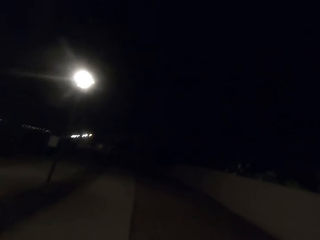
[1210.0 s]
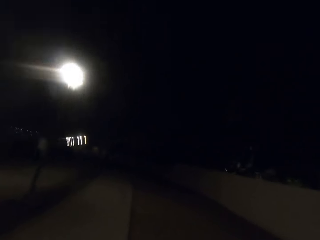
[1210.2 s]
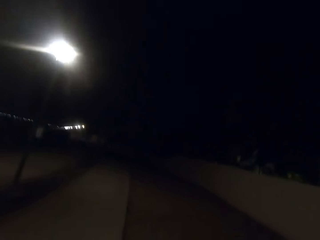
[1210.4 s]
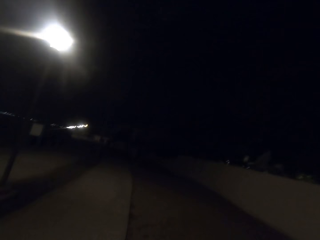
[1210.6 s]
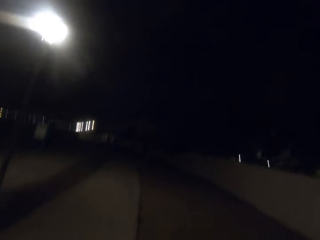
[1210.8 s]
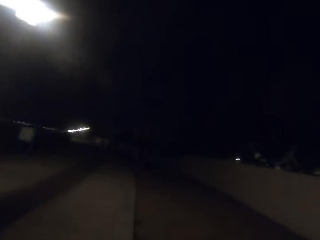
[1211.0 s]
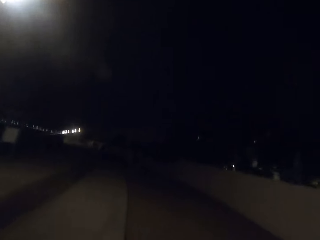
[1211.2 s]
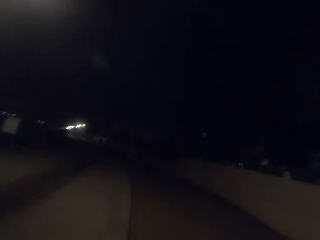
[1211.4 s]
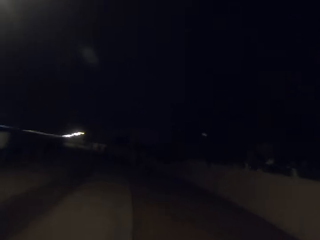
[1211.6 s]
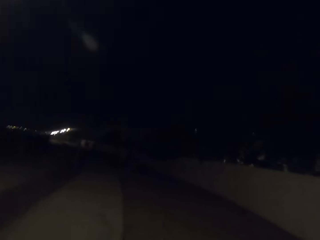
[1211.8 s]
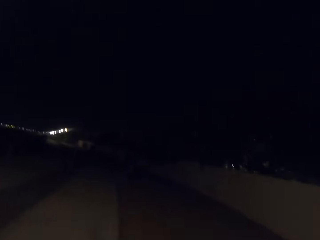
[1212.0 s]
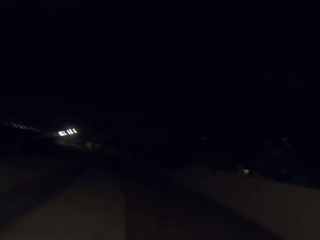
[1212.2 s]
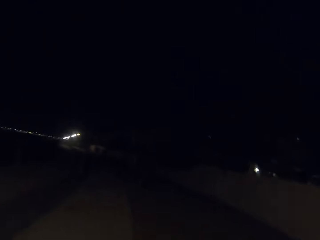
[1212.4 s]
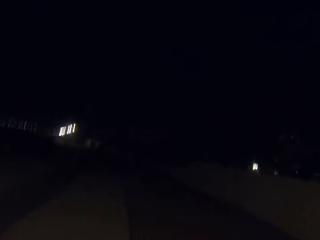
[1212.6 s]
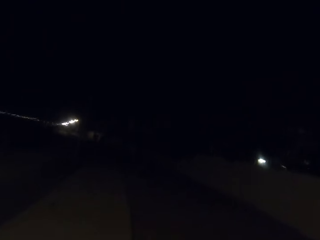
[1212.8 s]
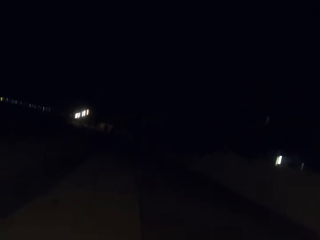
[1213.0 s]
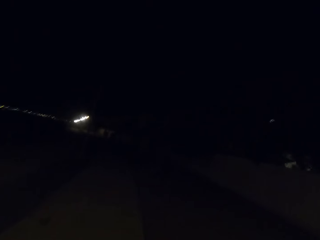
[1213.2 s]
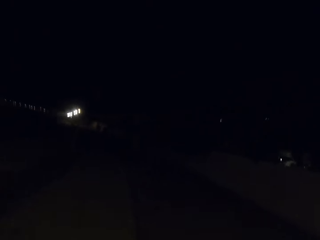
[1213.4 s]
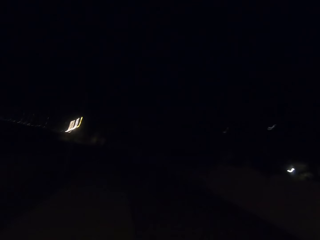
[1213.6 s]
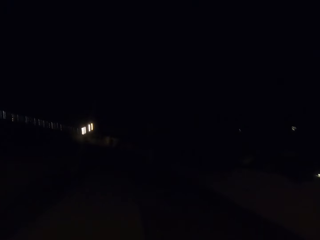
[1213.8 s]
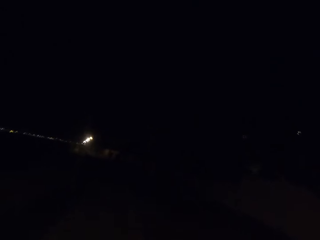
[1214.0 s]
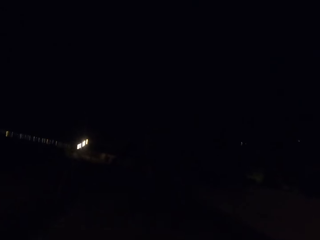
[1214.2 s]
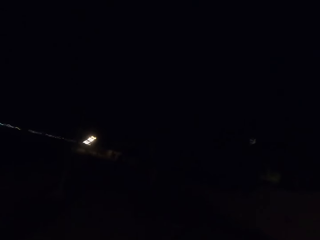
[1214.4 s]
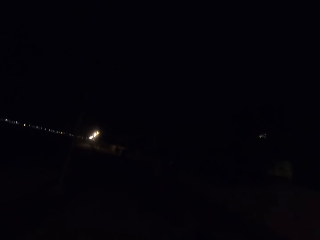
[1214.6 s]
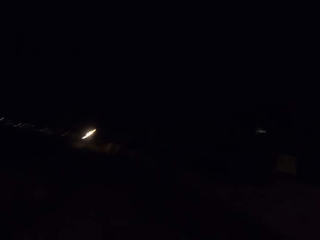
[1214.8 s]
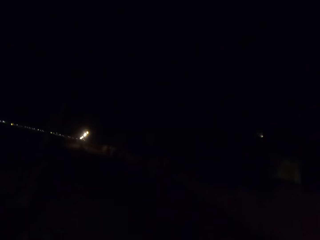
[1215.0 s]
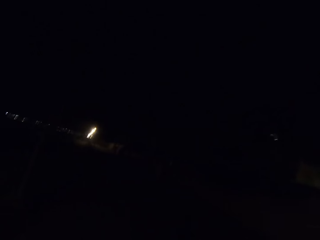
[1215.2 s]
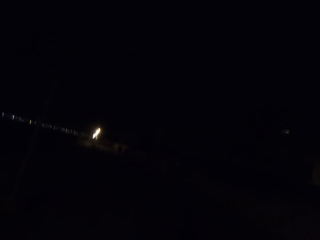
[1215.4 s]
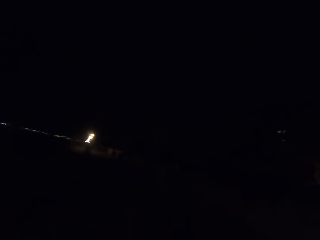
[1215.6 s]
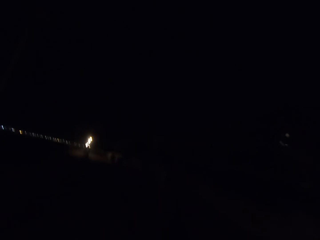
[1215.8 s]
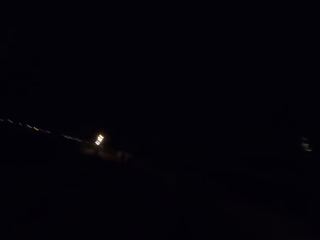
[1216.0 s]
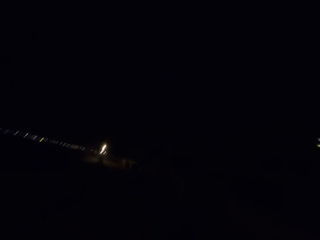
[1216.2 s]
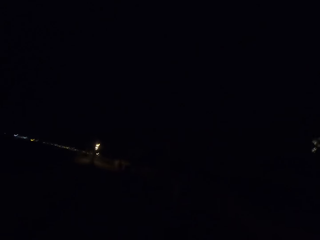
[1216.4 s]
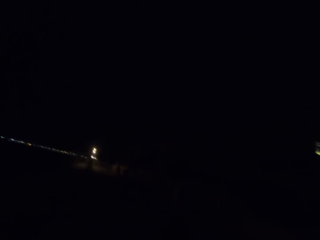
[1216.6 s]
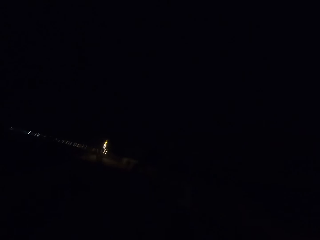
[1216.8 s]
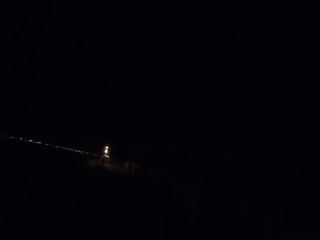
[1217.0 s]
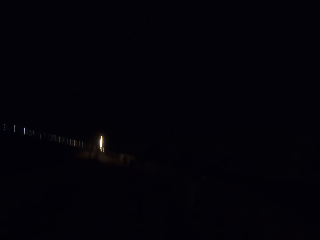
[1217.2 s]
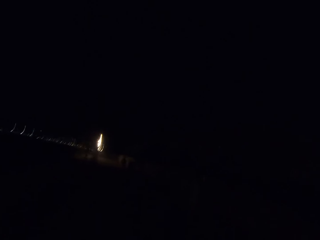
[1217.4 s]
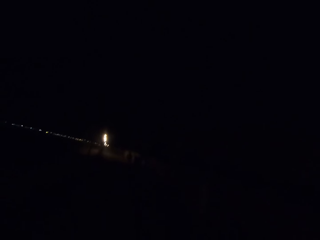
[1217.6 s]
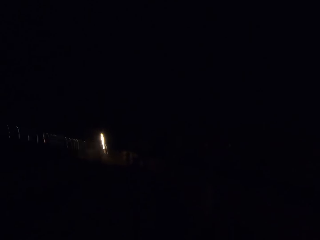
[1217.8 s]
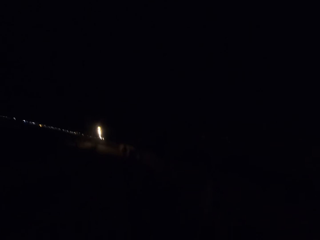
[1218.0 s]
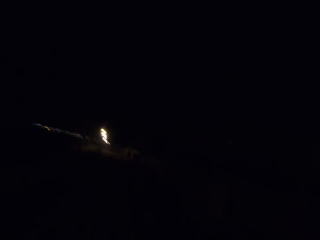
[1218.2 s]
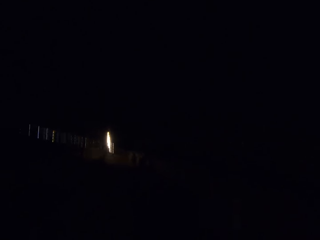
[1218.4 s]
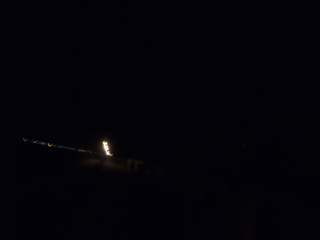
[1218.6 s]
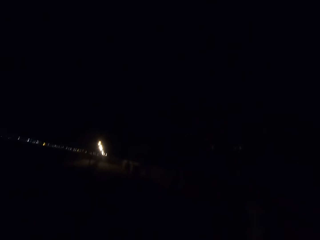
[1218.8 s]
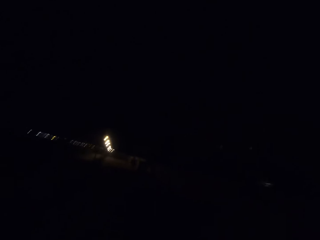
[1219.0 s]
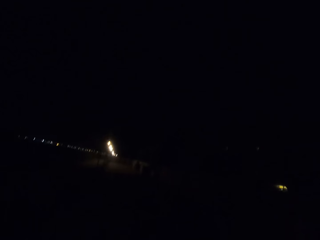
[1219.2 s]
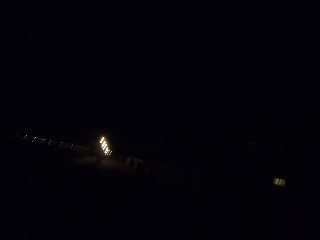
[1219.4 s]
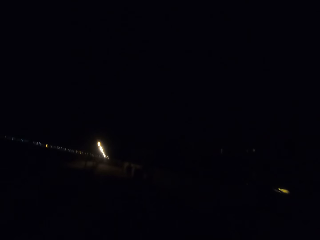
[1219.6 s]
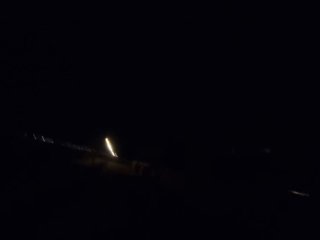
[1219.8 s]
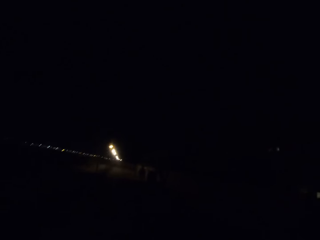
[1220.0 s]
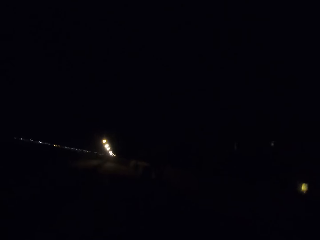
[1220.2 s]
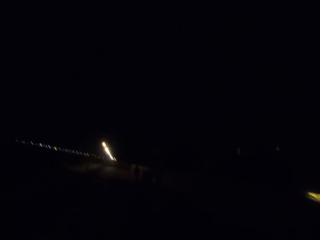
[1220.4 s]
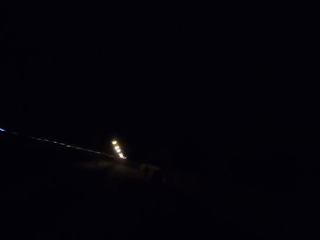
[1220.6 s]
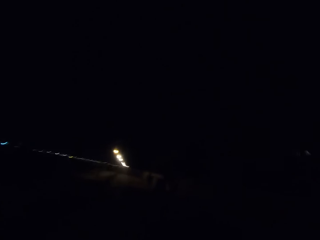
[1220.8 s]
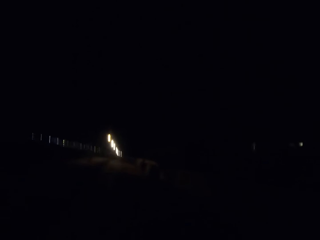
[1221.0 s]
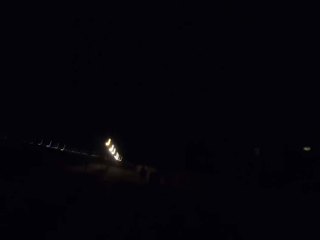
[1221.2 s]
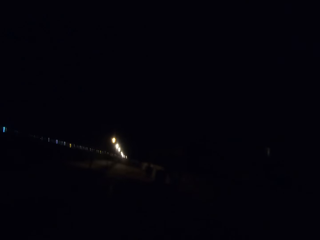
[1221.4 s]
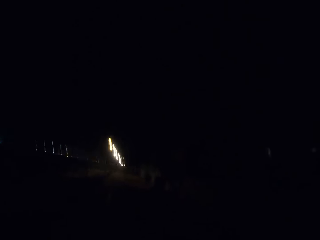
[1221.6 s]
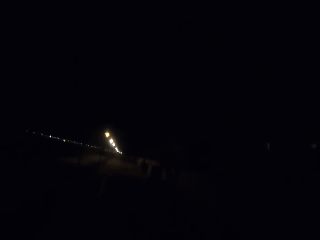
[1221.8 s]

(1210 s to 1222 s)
Street lights appear.

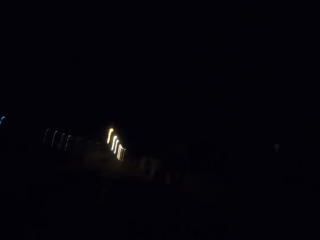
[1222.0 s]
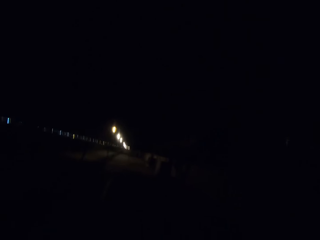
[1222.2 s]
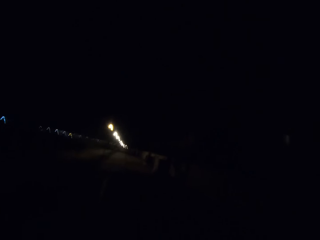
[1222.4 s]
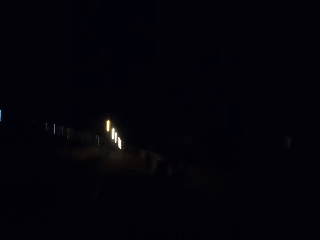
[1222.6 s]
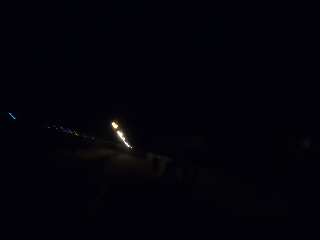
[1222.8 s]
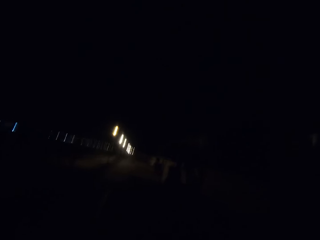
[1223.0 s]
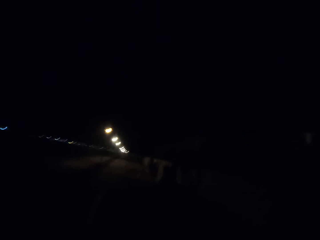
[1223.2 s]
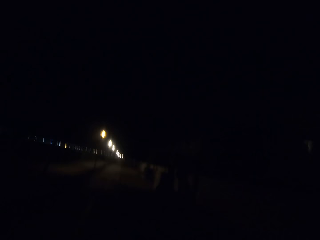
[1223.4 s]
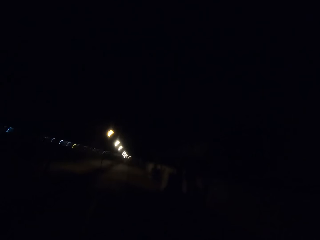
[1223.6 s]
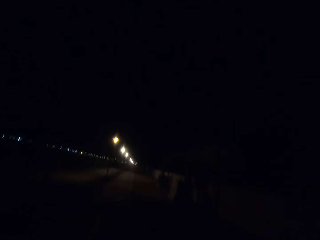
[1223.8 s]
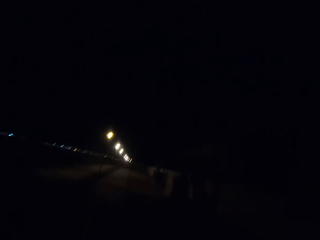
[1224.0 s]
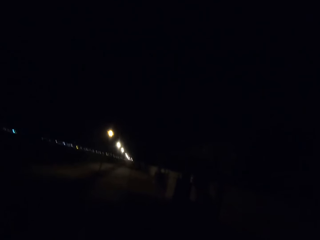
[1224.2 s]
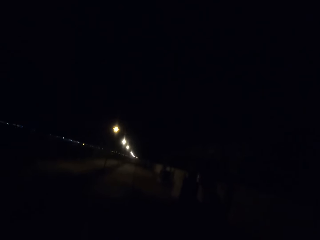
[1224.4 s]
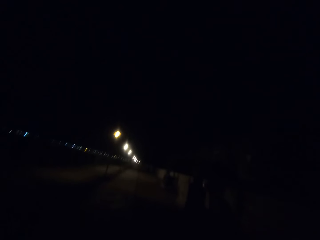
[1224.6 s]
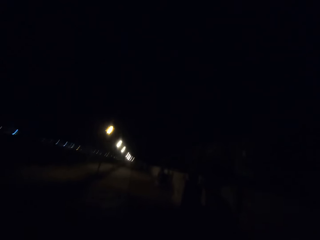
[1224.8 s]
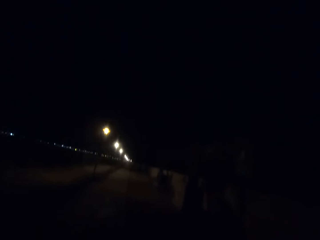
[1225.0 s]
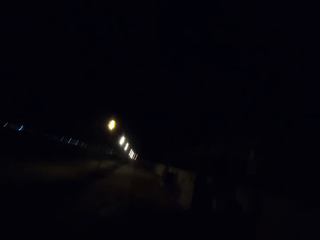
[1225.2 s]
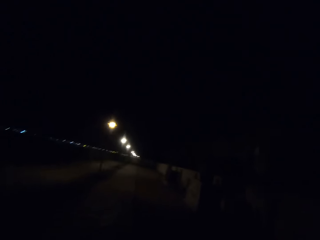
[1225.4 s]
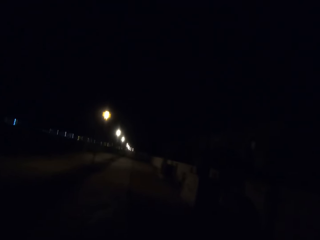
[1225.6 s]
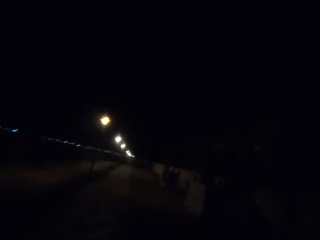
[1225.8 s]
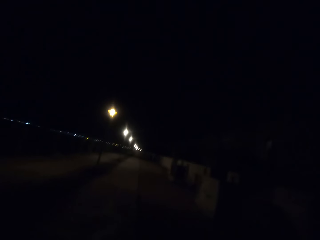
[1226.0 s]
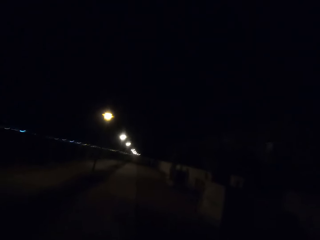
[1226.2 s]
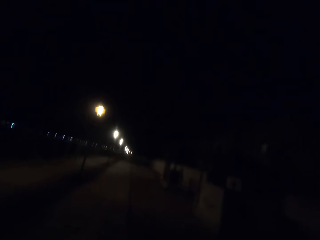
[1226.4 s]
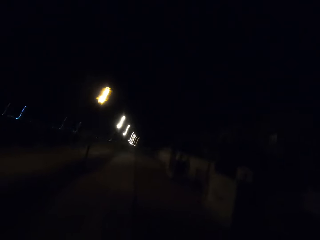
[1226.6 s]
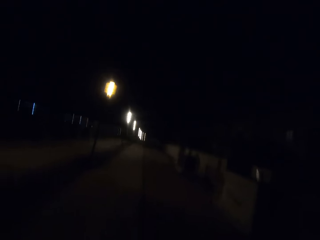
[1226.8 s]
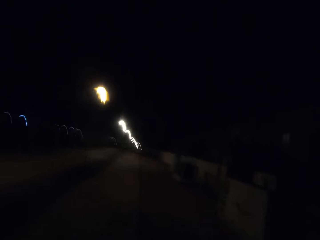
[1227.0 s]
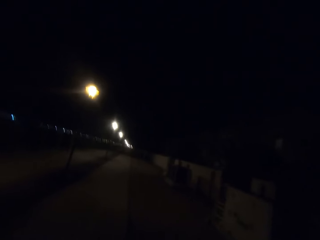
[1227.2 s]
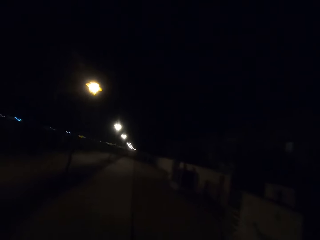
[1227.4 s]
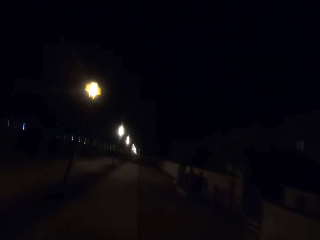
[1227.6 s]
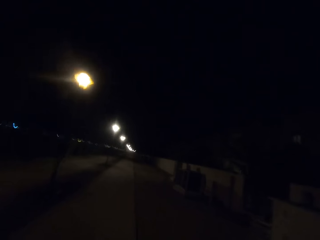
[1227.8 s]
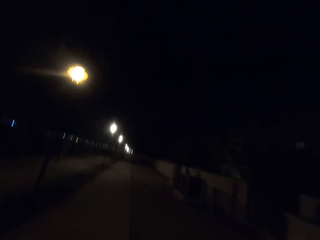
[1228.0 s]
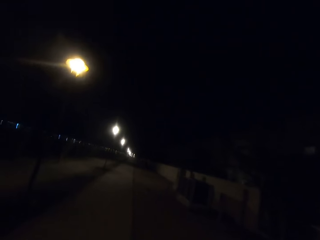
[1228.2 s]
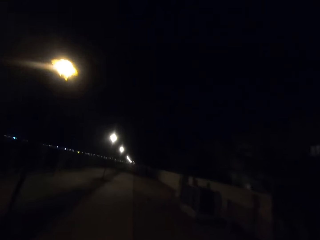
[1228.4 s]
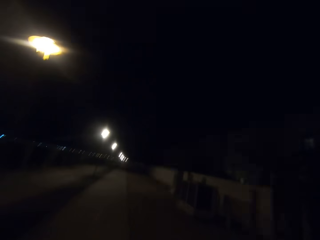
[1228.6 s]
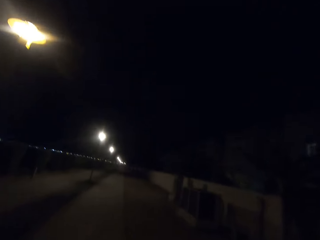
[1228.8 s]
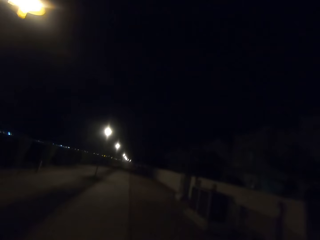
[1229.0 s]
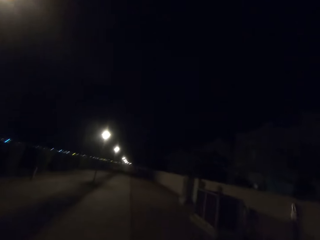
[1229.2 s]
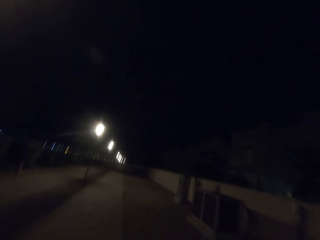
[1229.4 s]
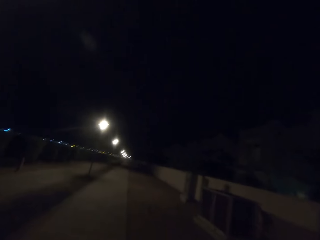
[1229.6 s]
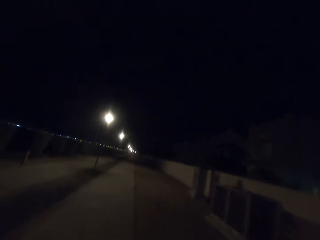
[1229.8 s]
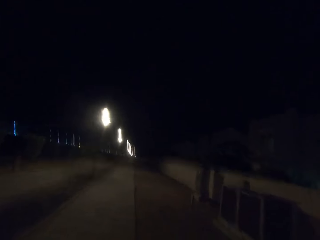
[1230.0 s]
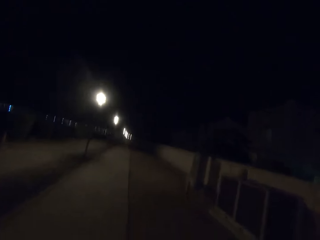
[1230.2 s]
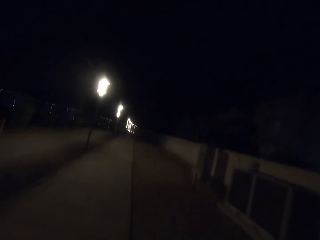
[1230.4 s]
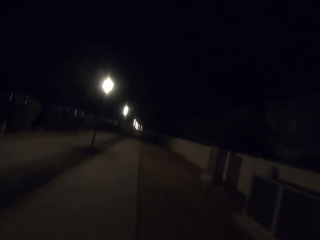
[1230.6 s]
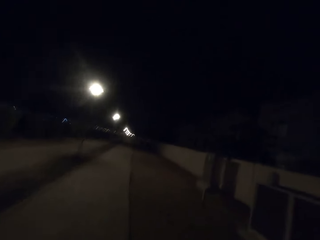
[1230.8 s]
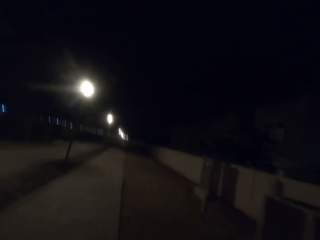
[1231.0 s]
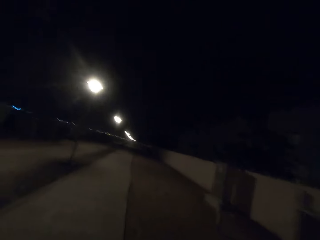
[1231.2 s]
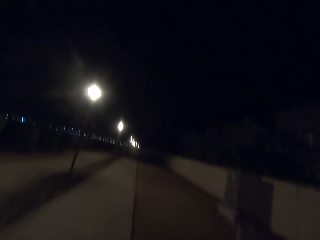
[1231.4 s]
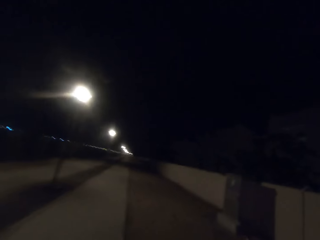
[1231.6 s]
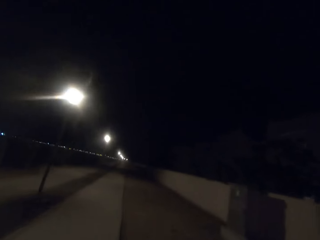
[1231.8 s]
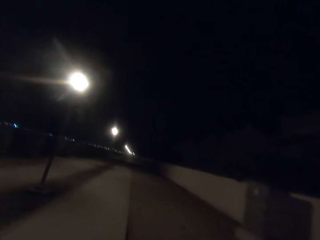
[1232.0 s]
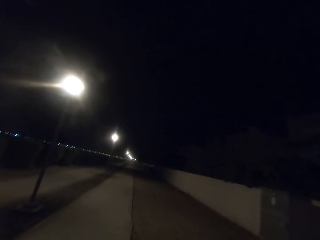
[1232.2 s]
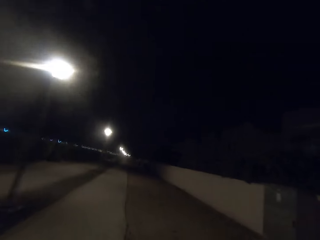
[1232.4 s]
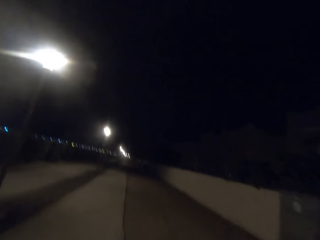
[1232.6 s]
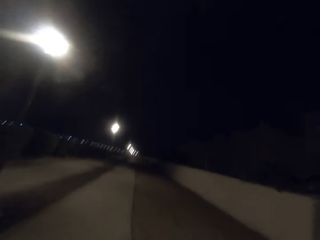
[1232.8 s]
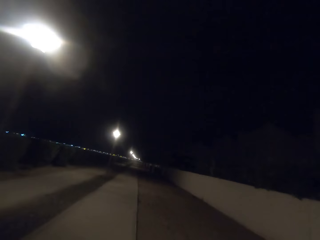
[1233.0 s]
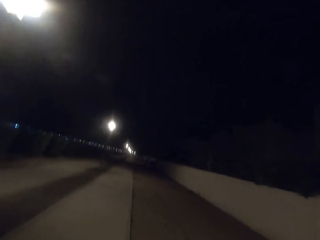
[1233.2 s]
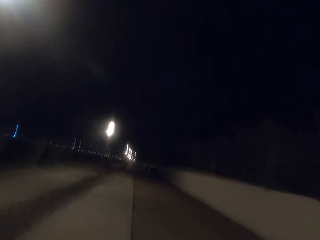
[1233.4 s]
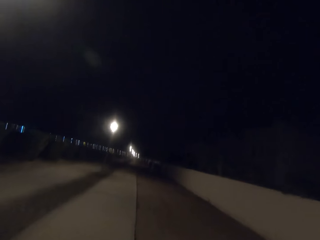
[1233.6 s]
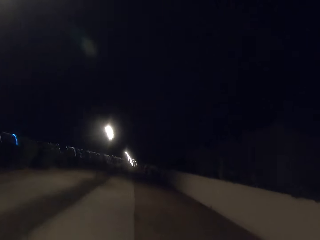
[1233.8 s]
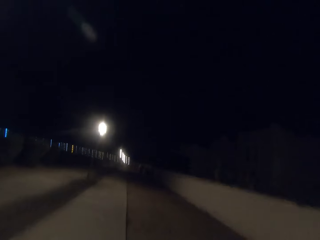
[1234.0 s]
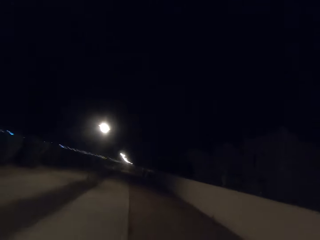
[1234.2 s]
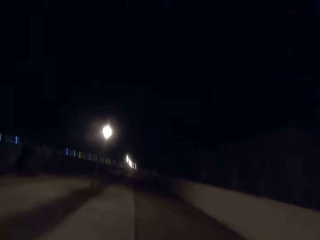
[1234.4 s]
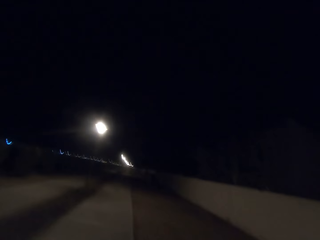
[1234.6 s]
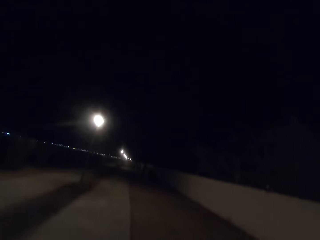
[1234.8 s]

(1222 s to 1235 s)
Street lights appear. Street lights appear again.
